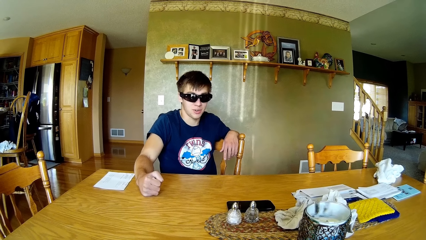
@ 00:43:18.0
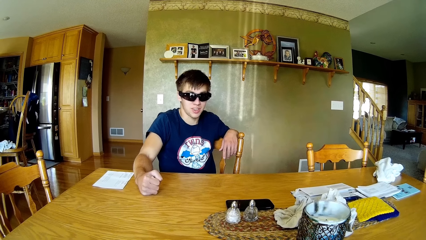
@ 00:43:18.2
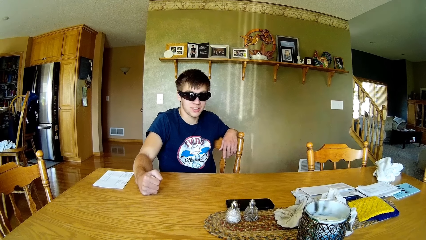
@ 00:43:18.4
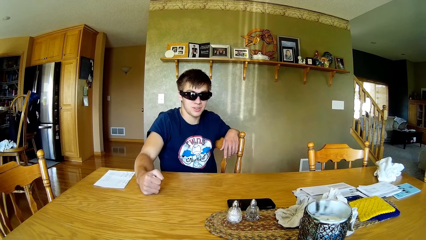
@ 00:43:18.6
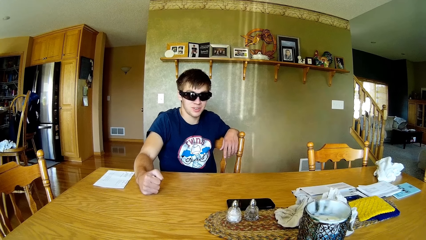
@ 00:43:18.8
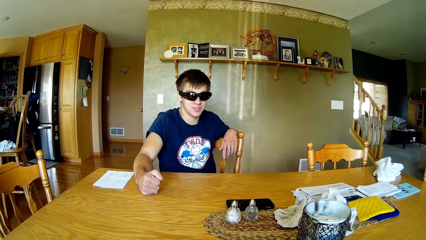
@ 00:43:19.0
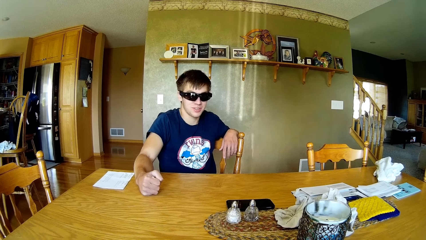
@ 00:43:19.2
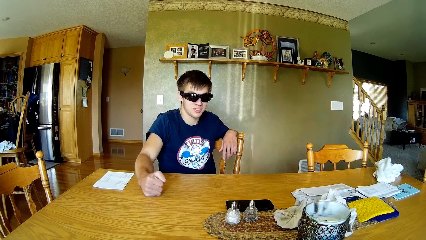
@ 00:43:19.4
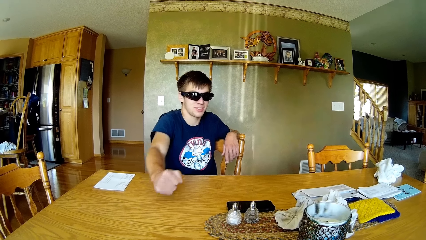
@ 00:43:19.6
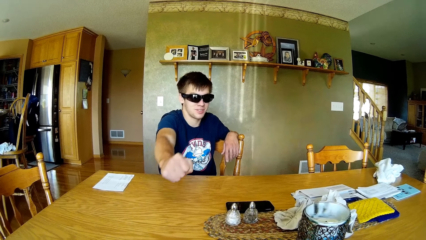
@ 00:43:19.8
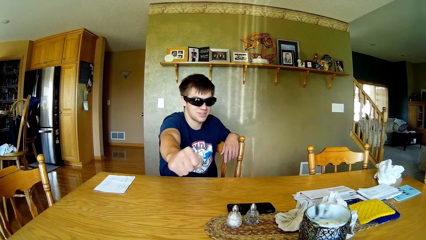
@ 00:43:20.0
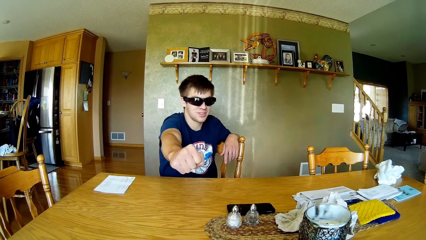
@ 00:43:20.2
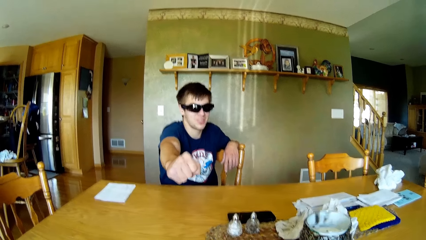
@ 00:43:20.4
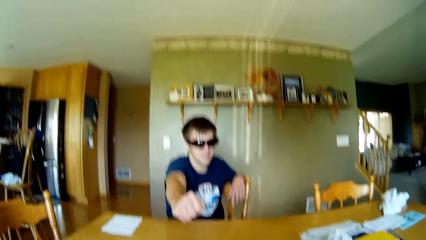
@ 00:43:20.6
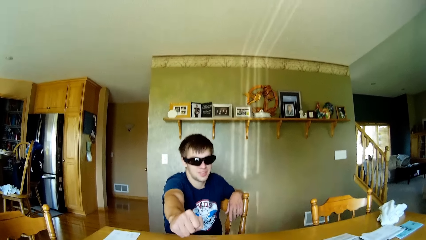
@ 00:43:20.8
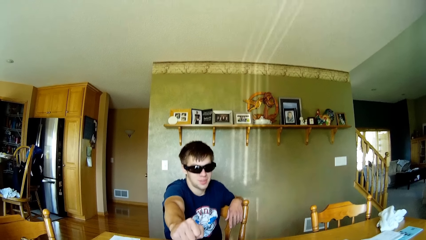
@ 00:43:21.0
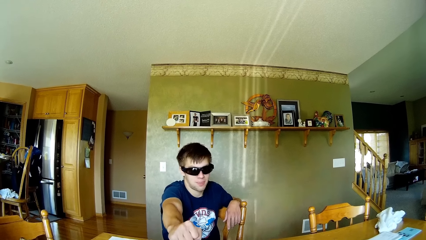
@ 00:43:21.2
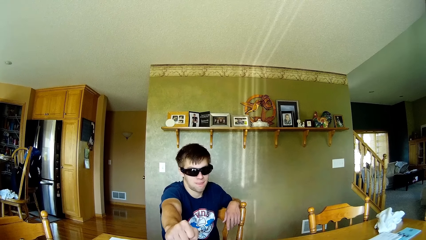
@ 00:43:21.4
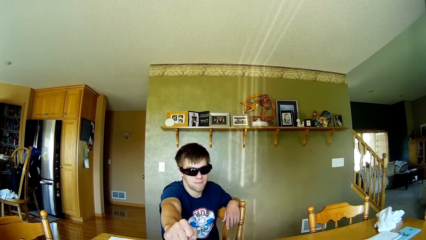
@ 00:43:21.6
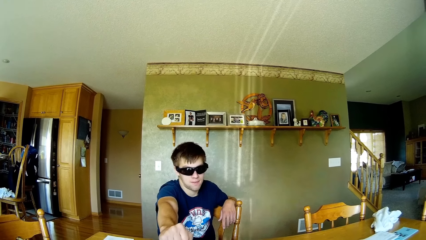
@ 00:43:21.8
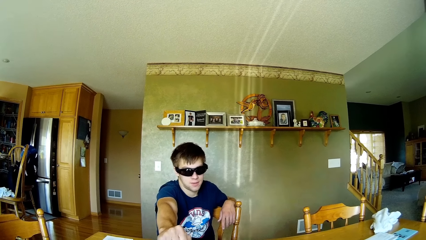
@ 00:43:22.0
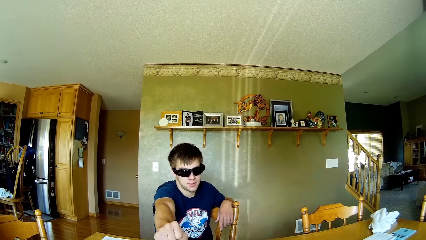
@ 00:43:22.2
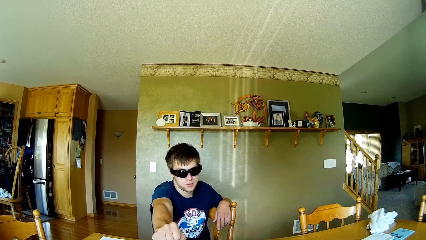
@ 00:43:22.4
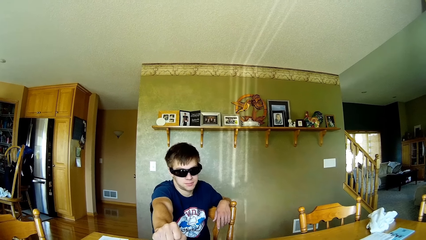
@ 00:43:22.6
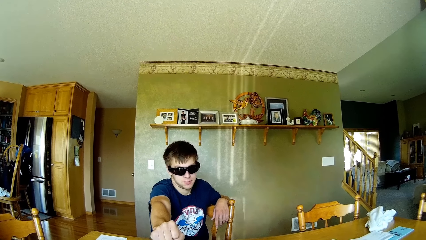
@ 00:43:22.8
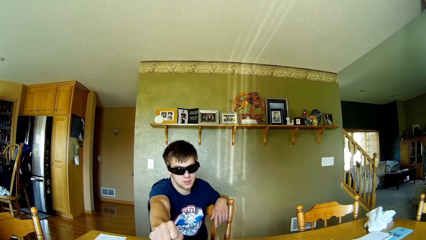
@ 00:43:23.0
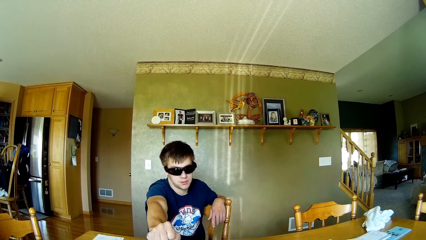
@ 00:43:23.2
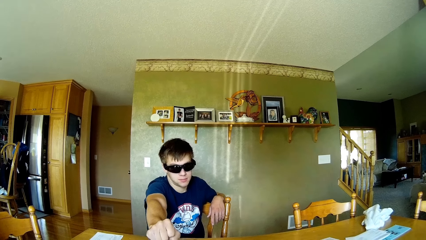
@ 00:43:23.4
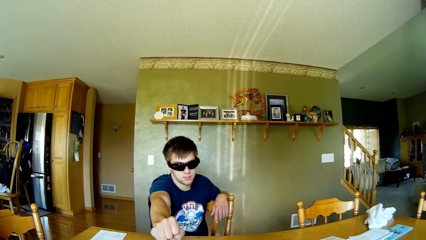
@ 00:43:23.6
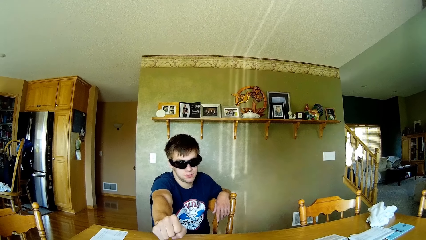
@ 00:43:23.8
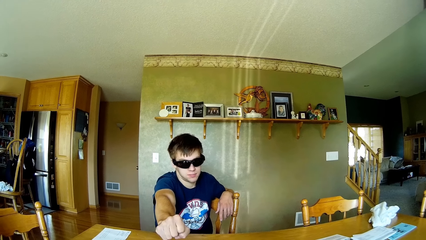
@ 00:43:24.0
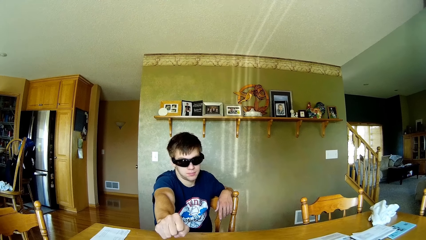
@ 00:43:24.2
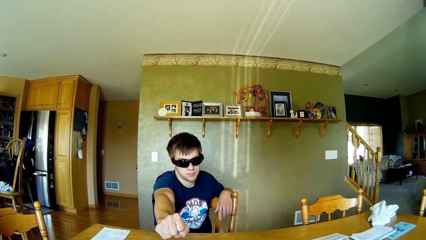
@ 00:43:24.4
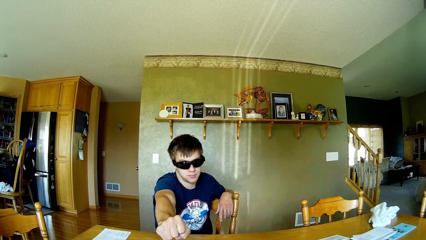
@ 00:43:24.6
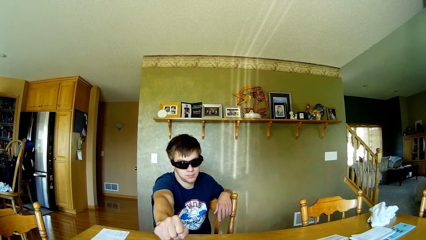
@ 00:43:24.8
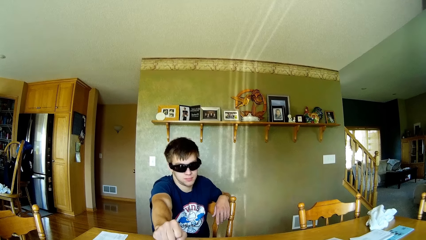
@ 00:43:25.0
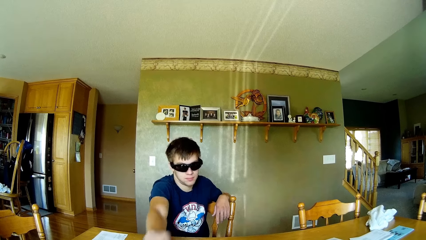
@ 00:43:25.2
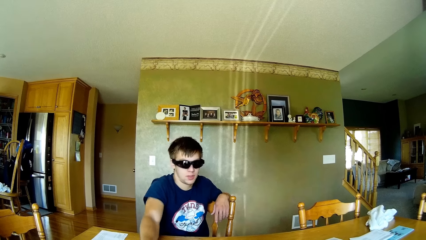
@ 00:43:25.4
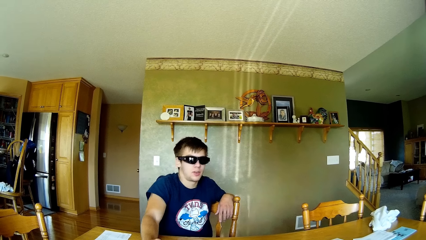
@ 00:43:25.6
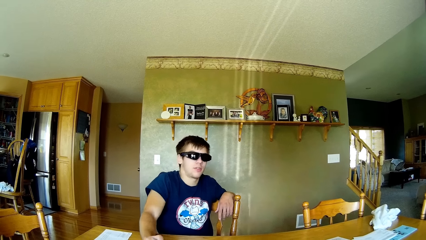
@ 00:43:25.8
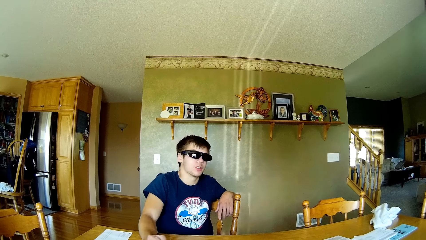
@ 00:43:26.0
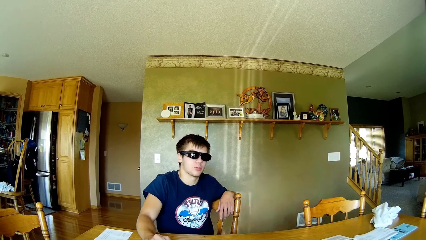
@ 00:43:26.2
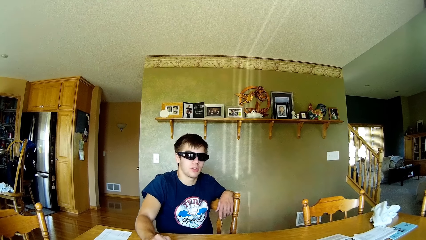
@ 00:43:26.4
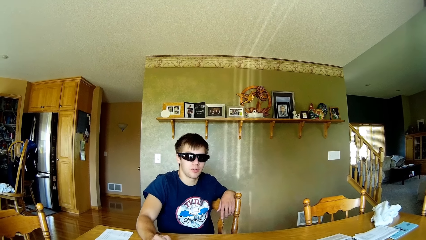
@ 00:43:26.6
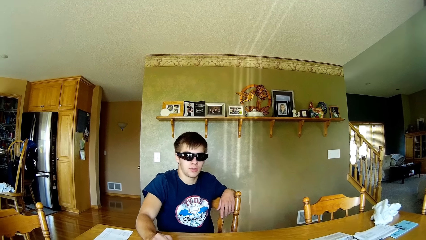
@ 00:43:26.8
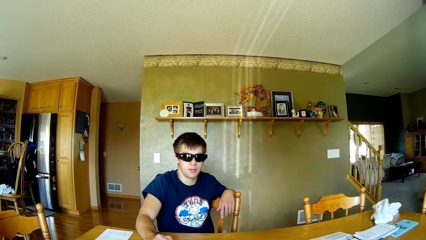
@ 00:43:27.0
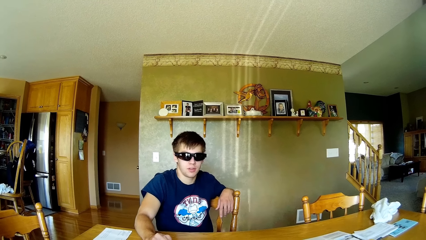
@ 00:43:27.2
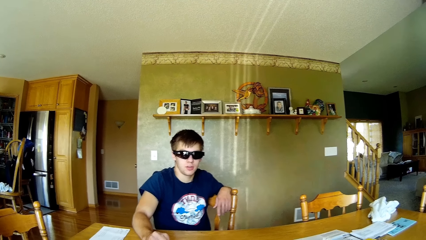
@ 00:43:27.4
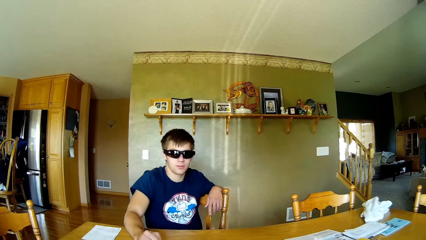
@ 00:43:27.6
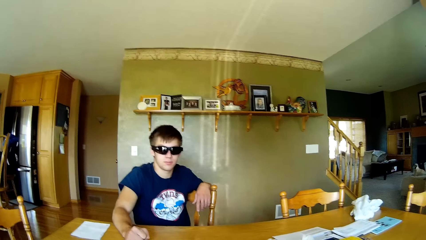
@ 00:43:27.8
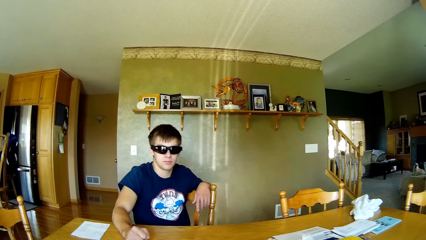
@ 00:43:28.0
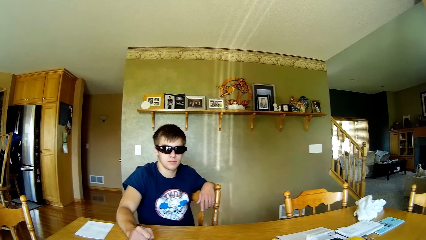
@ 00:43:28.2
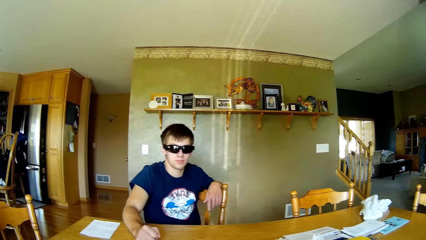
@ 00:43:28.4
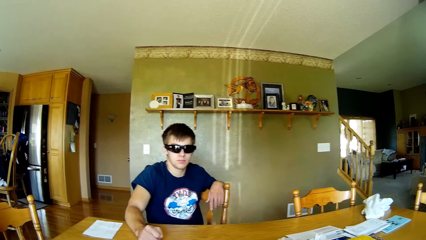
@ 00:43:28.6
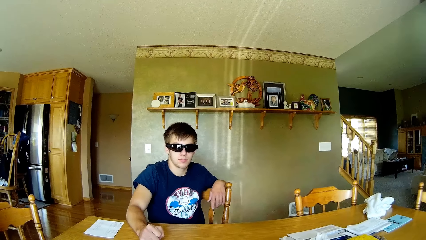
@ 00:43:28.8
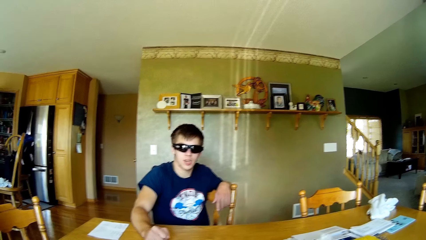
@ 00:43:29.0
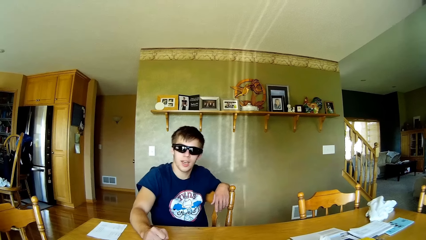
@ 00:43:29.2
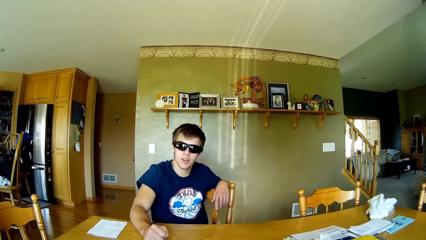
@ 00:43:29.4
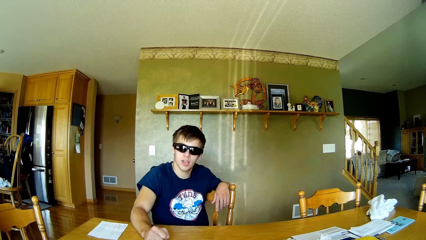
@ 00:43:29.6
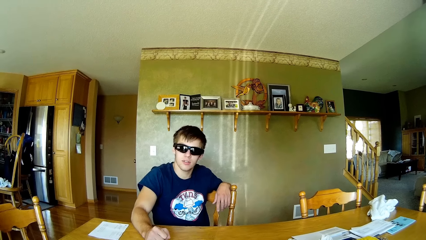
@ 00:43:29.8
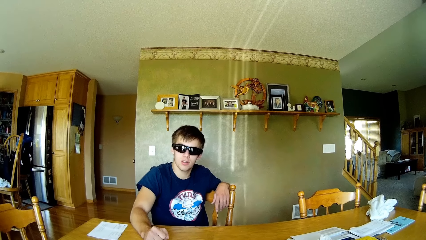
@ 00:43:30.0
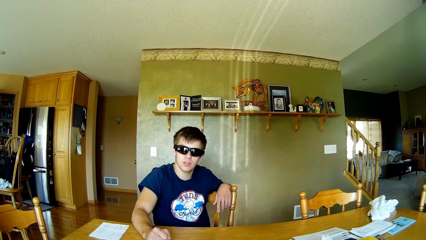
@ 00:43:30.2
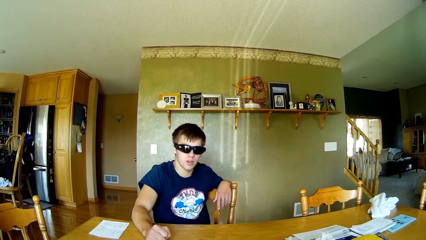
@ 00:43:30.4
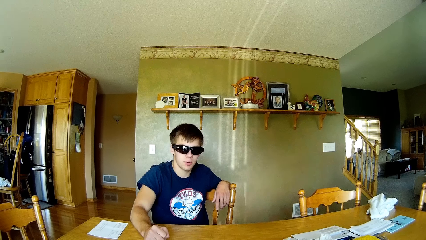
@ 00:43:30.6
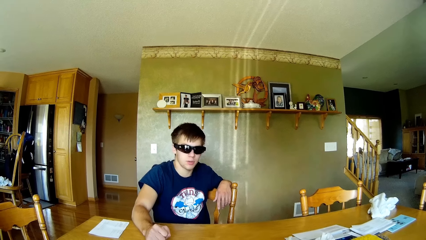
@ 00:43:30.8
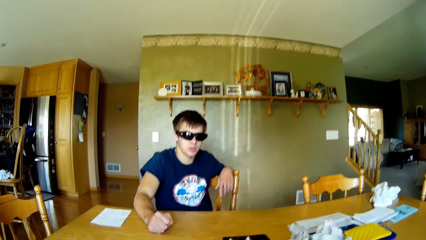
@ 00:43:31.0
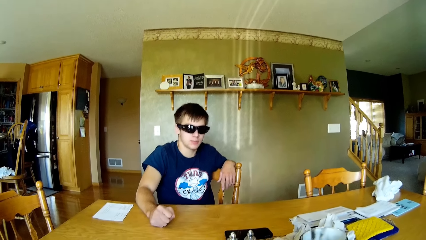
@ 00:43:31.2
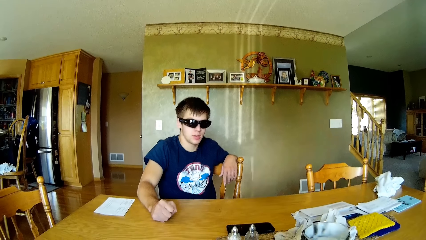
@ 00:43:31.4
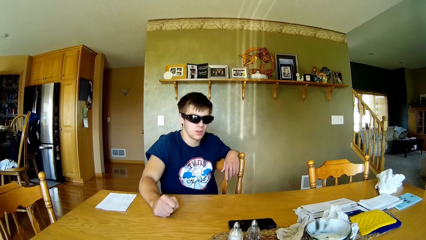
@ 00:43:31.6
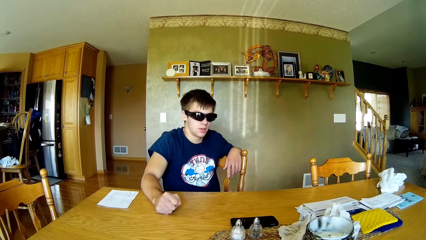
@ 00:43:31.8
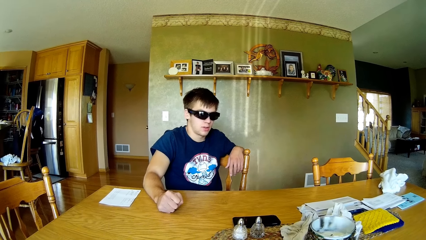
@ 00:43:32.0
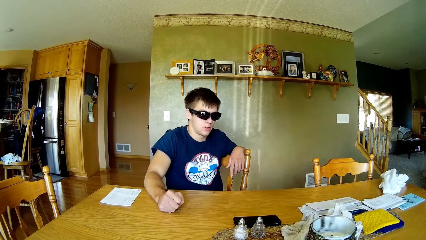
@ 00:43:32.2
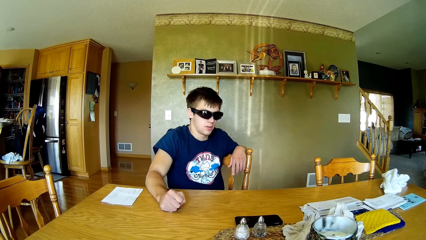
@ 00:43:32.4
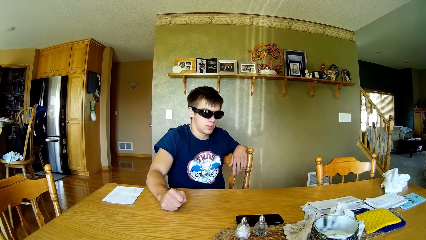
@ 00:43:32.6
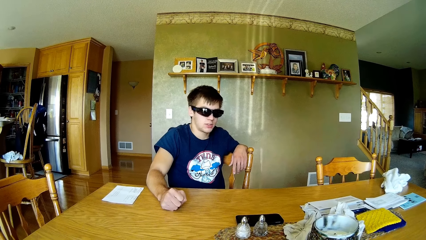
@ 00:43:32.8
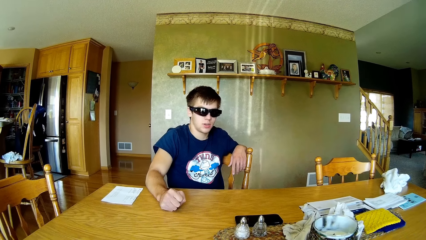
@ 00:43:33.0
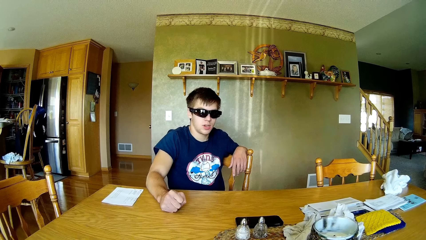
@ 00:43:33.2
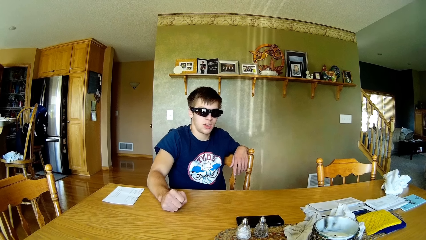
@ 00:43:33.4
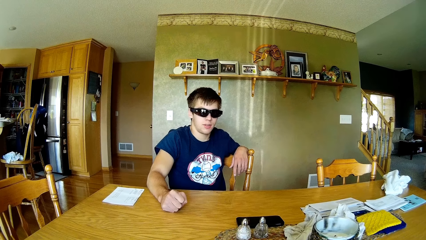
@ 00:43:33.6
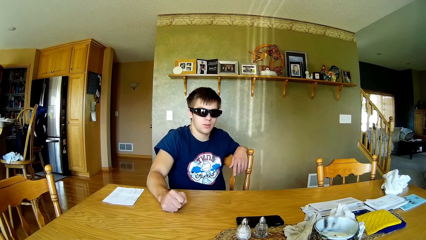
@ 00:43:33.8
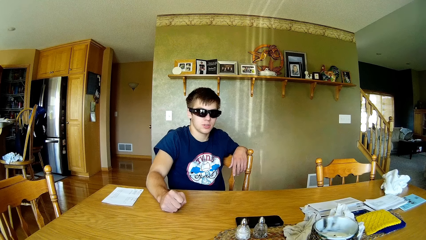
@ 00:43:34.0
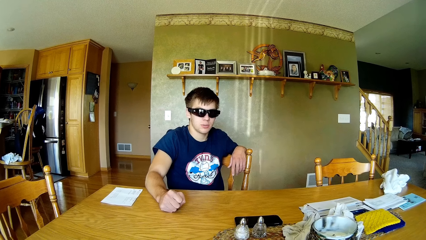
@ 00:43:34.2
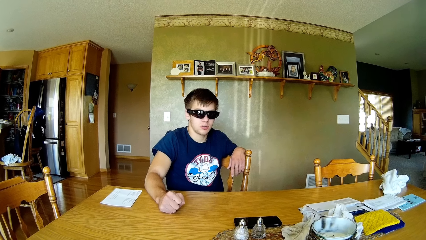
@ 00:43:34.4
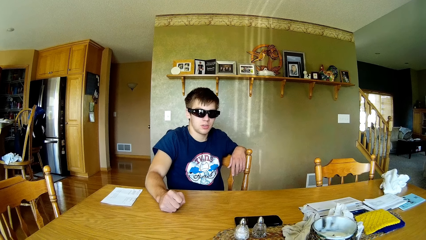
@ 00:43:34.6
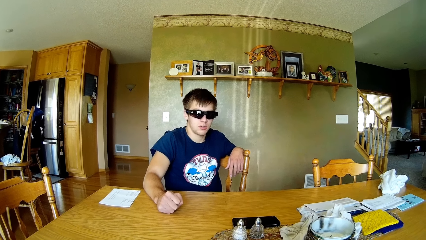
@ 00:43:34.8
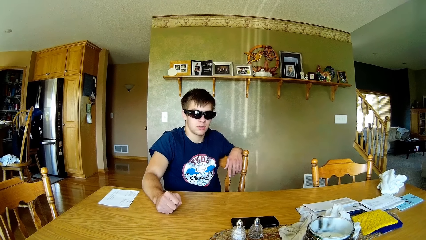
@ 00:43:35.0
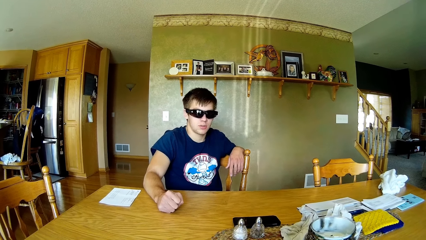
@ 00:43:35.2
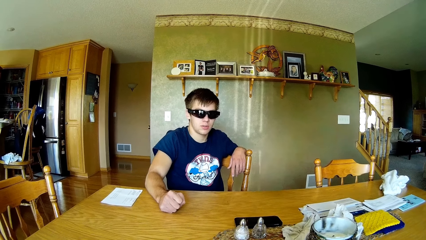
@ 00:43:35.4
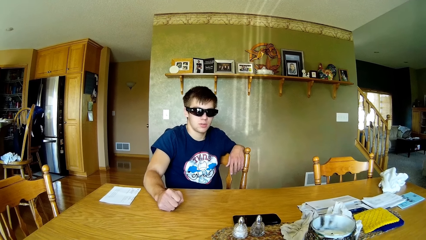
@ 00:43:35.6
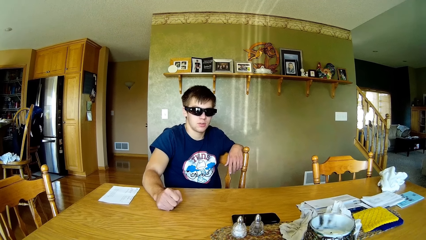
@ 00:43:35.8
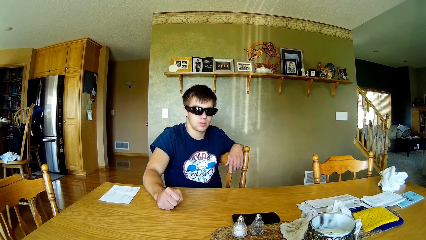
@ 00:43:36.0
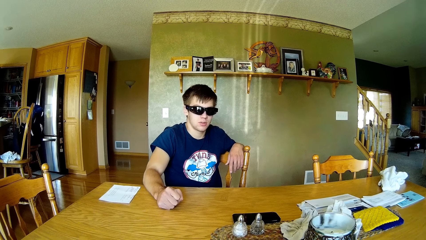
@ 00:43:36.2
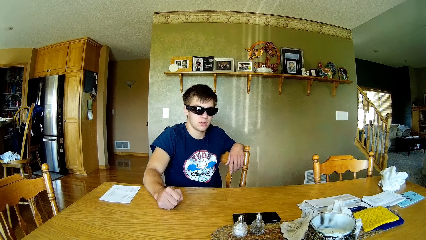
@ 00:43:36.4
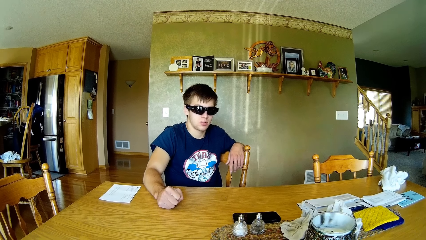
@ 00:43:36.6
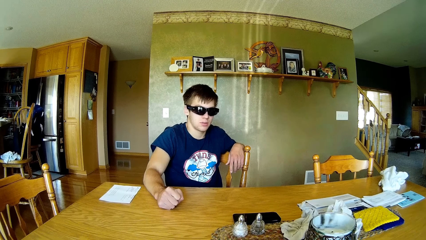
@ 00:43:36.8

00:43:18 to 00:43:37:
The person gestures to the camera wearer. The person stretches a hand. The camera wearer talks to the person. The person puts his hand on the table. The camera wearer talks to the person. The person interacts with the camera wearer.
